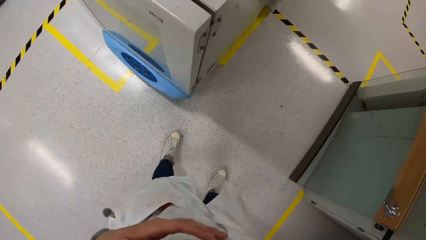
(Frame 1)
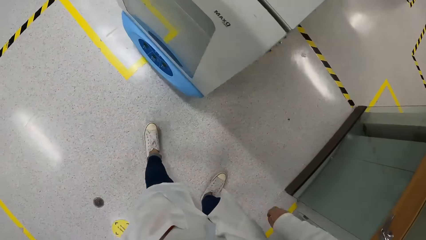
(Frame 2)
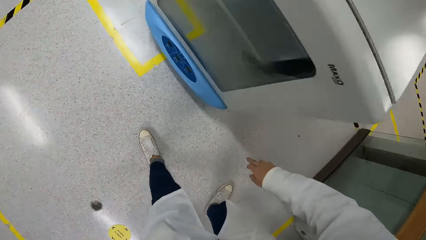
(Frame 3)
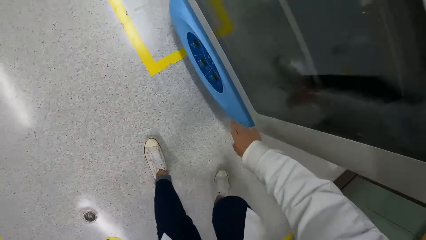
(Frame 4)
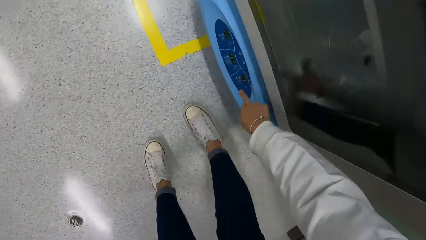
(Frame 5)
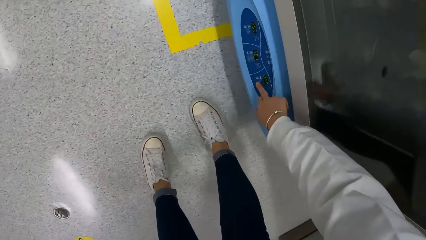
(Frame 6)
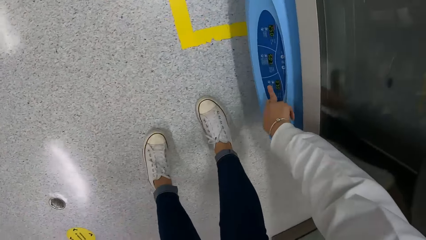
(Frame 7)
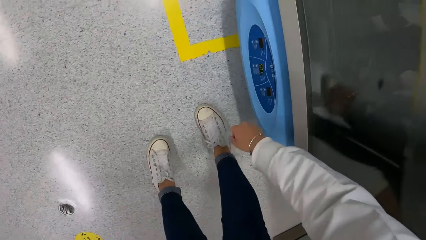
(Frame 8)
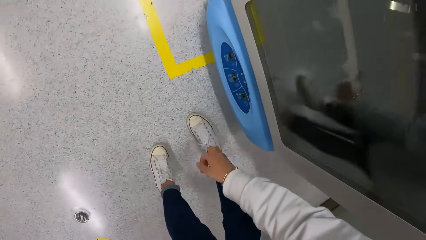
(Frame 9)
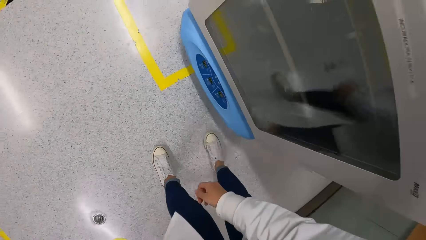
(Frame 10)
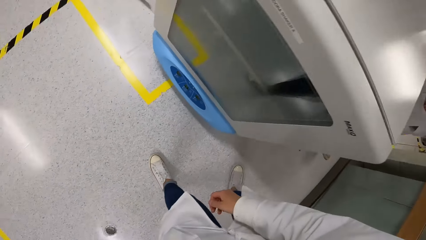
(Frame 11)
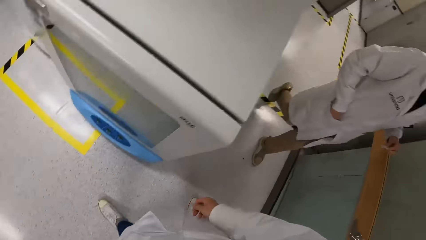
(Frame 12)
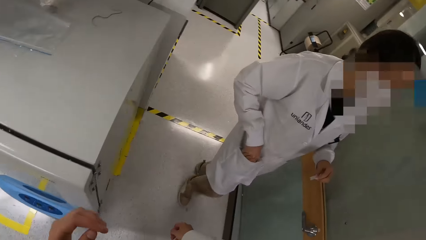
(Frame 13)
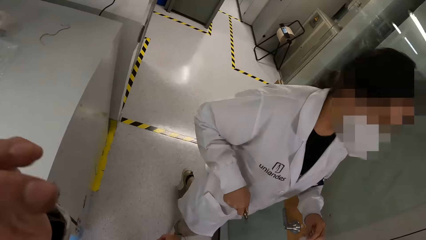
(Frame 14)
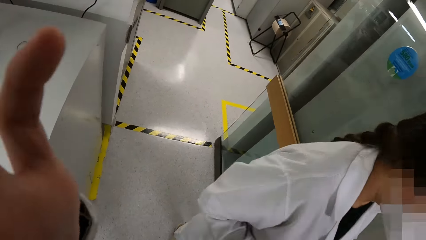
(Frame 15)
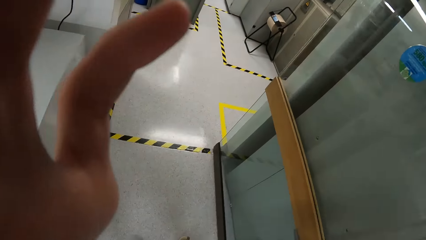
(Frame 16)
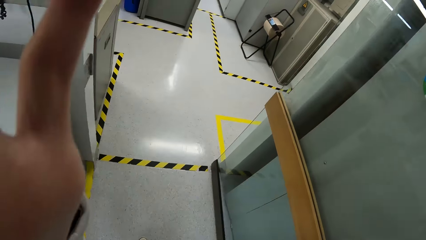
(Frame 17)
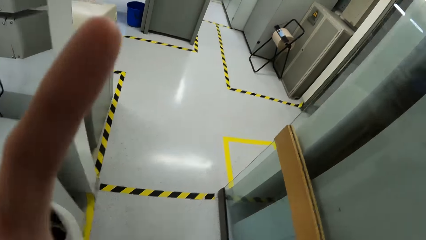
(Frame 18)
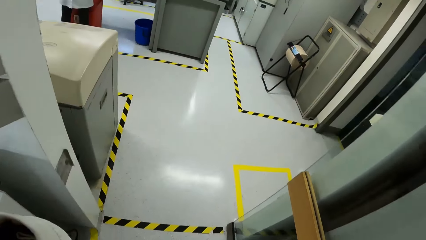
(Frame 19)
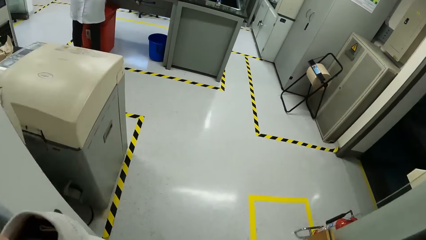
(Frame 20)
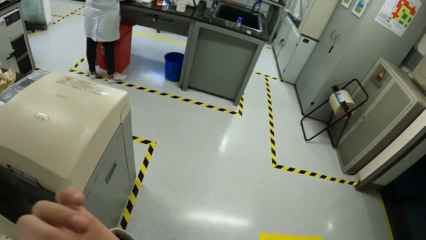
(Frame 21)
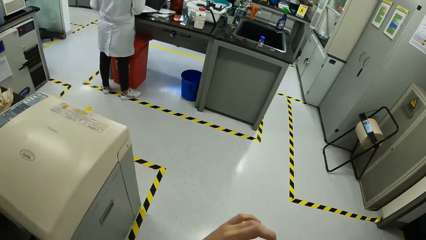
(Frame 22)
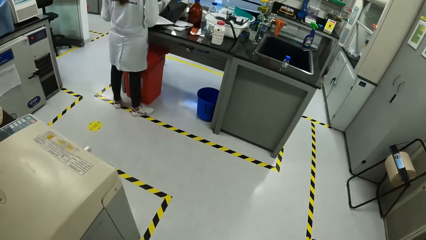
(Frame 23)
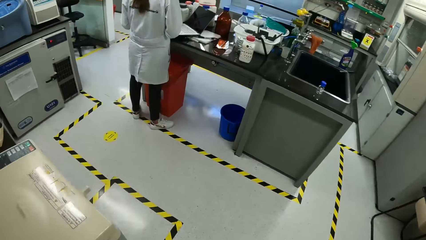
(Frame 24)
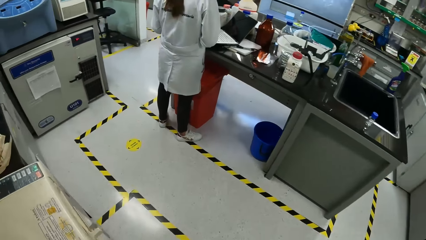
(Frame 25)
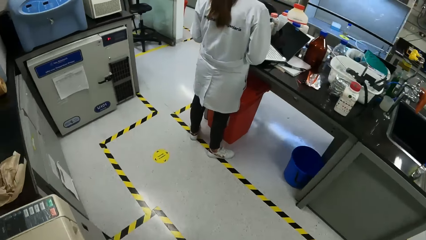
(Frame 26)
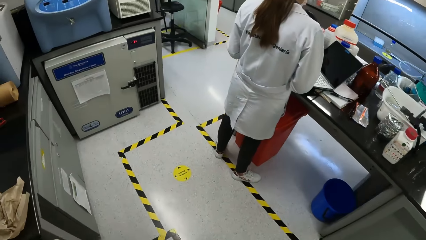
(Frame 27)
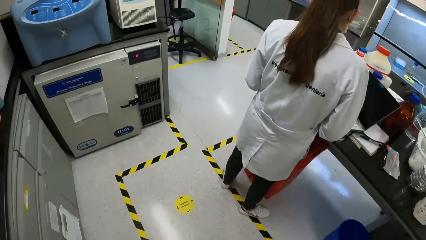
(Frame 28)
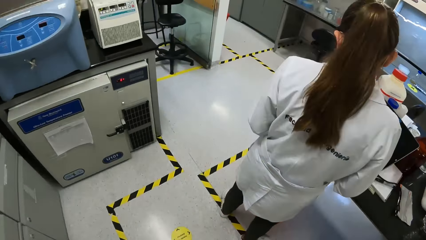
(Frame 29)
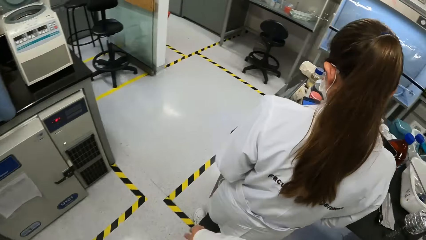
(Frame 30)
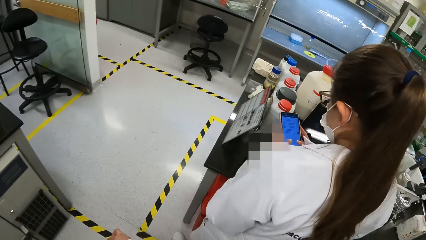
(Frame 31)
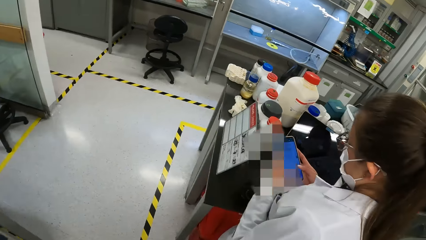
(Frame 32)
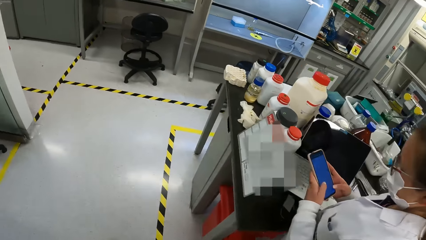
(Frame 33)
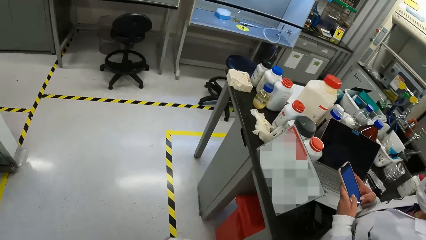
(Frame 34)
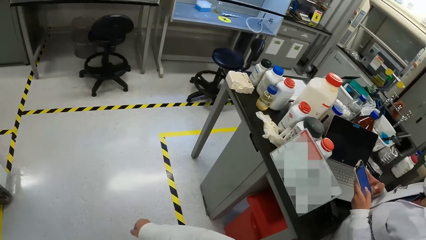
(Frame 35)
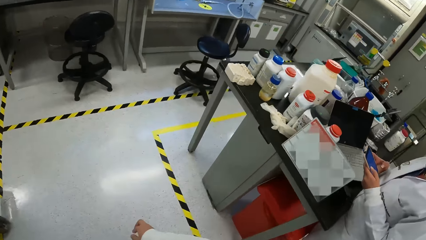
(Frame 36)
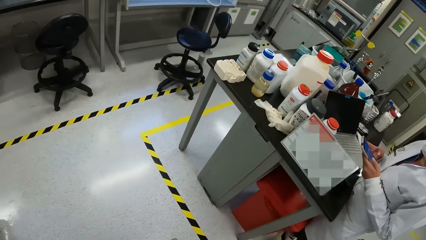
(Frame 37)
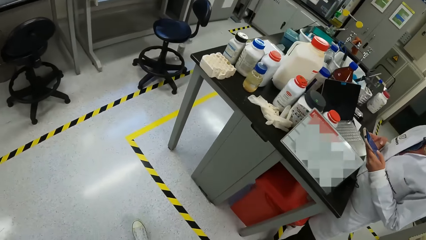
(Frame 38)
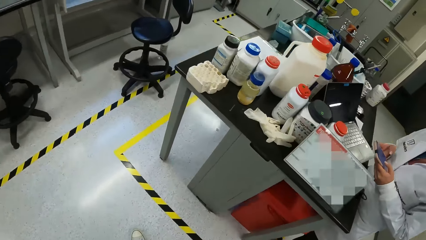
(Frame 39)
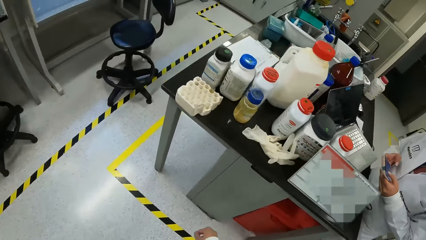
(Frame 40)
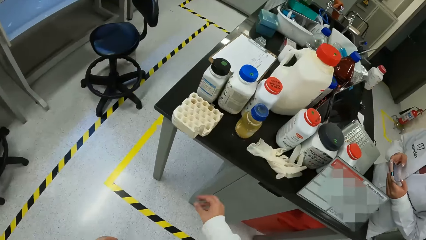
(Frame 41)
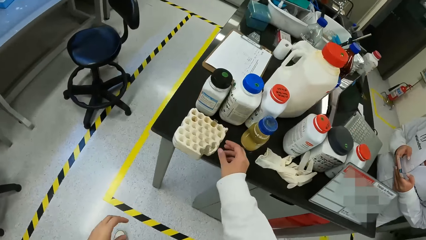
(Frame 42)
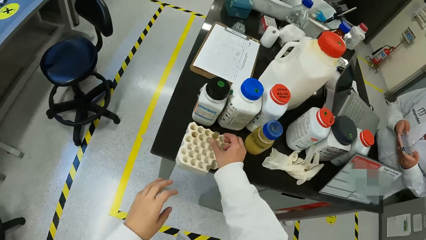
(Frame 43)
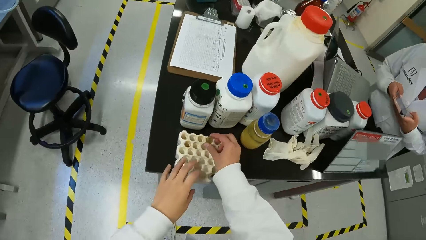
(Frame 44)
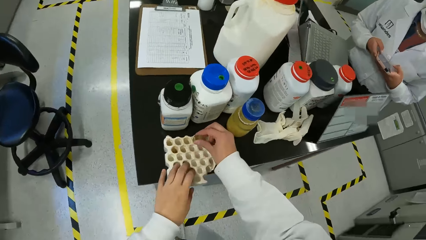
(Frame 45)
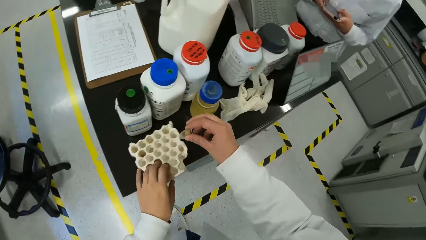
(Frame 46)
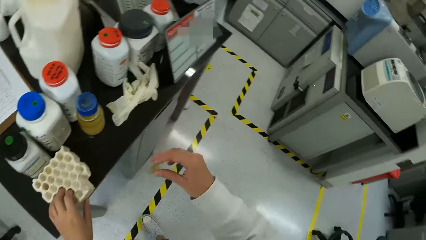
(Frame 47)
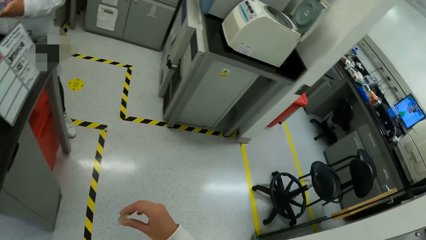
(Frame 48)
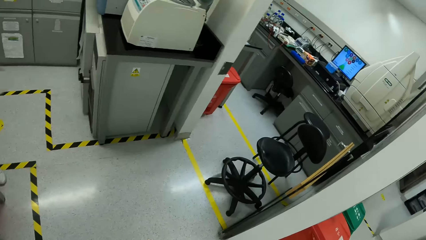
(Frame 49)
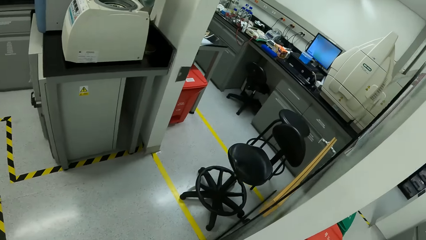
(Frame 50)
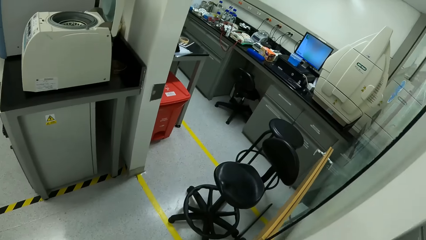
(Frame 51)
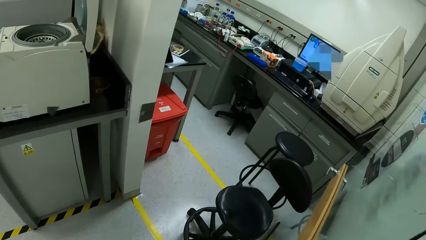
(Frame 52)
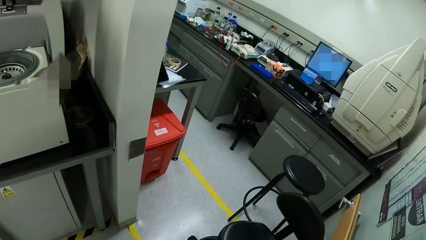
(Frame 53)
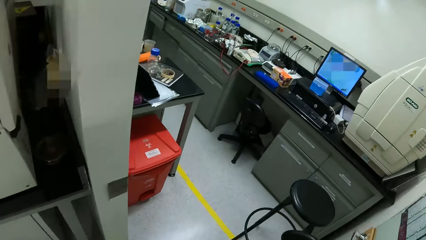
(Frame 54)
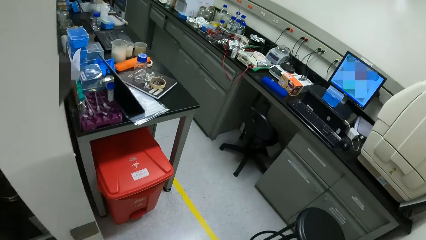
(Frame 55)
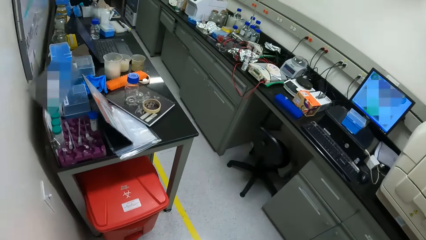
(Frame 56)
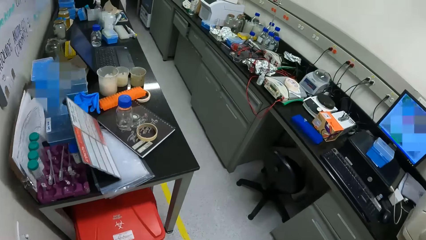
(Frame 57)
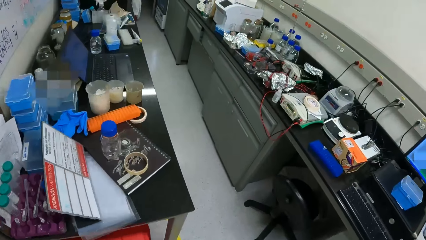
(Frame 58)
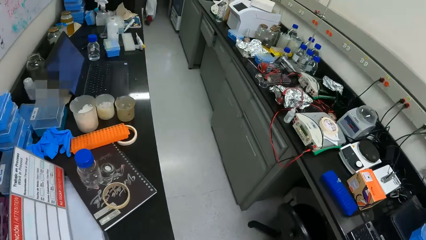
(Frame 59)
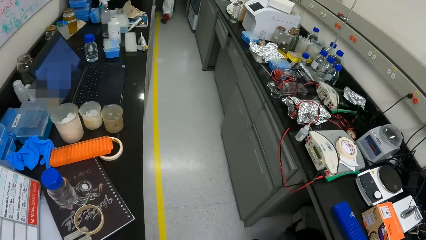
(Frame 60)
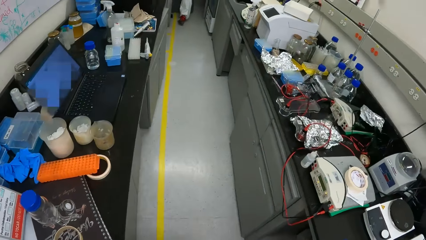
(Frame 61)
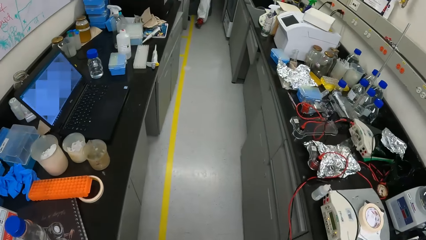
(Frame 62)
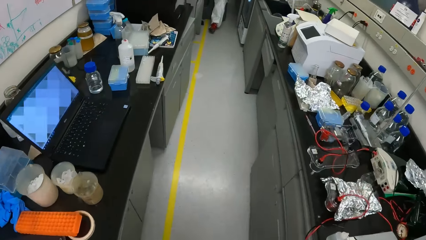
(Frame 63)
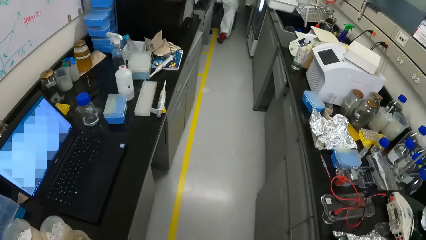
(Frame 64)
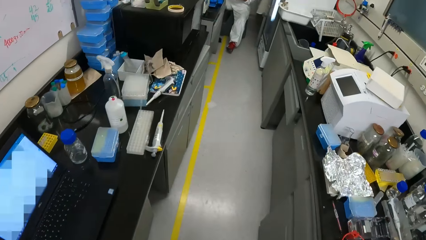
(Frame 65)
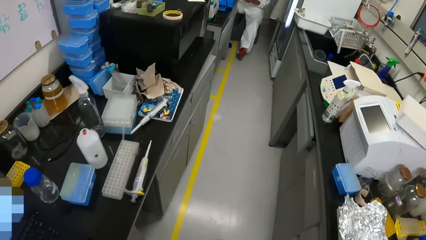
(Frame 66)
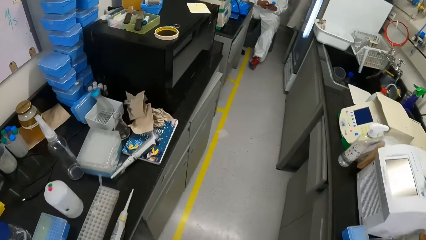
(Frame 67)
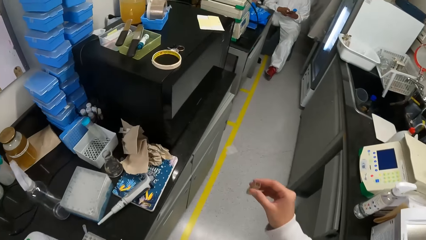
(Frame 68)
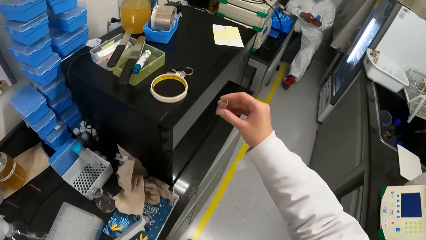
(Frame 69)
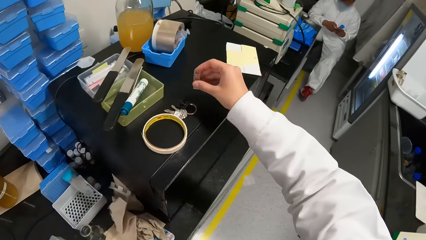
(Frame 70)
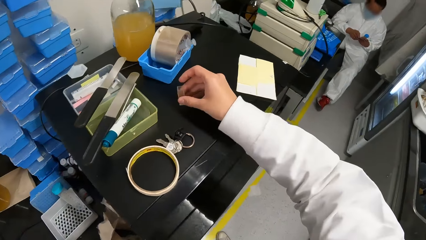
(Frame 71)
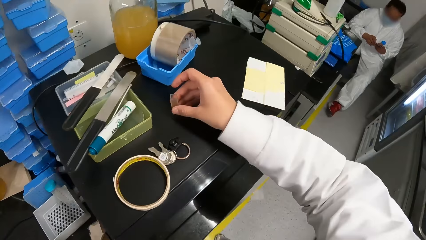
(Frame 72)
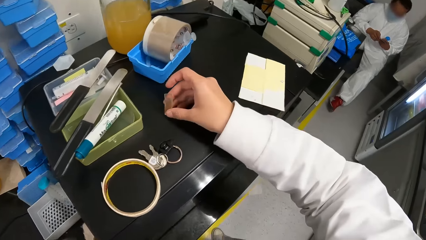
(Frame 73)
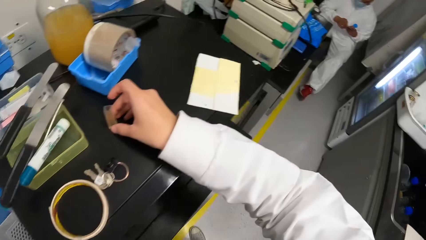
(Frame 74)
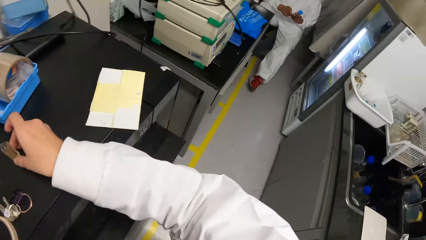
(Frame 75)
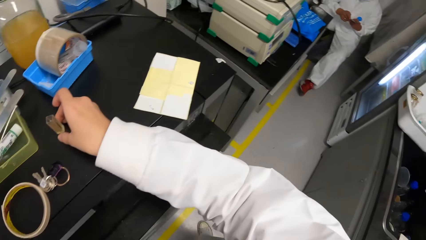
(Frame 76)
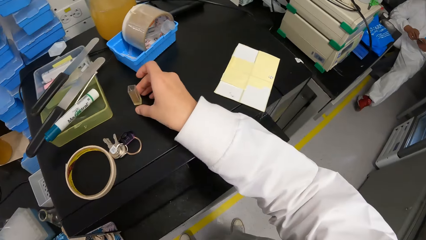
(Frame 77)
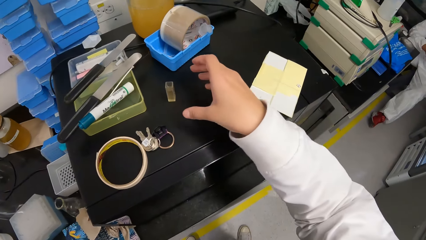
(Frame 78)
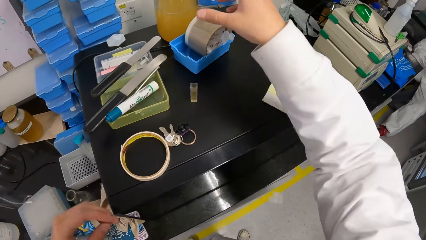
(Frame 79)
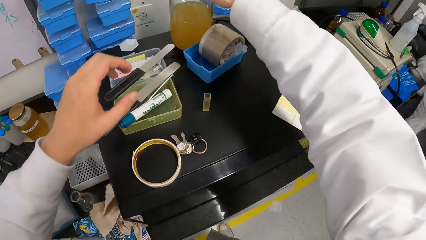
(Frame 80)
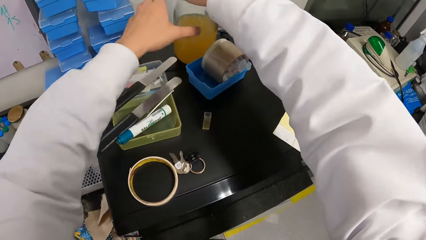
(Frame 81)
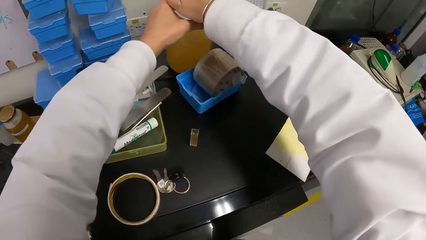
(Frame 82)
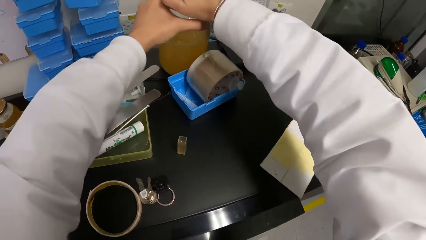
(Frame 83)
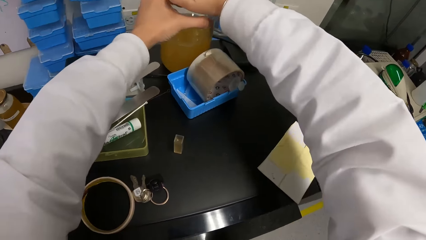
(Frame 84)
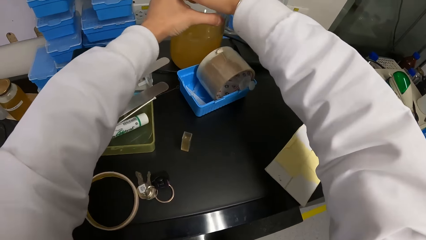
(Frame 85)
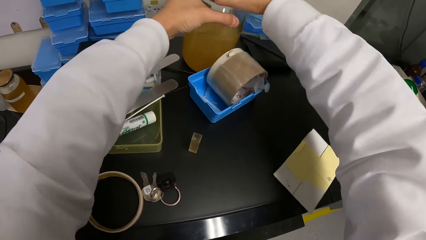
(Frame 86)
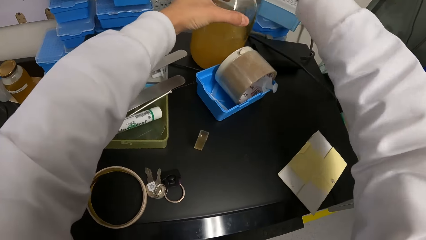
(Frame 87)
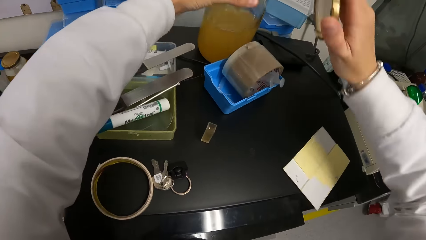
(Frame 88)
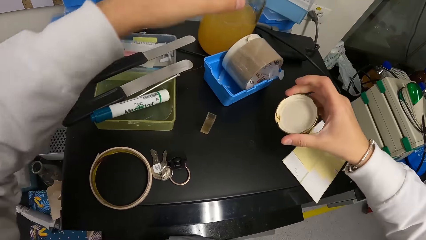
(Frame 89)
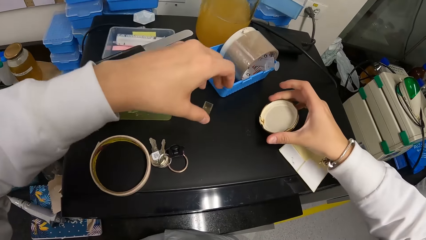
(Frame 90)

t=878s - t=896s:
The camera wearer operates a button on the fridge with her right hand. She moves around. A woman walks around. The camera wearer walks out of a room through the door. Another woman operates a phone with both hands. The camera wearer picks up the sample cup or specimen tube from the vial stand on the slab with her right hand. She places her left hand on the vial stand on the slab. She carries the specimen tube. She walks out of the room through the door. A man operates a phone with both hands. The camera wearer places the sample cup on a microwave on a slab with her right hand. She holds a jar on the microwave with both hands. She opens the jar with her right hand.
